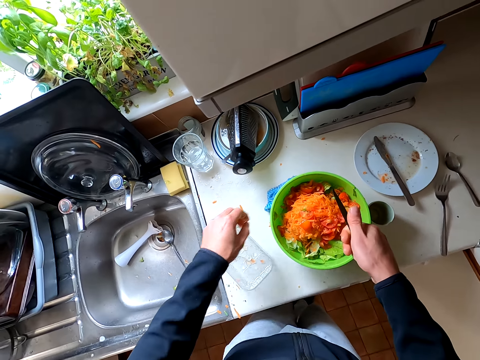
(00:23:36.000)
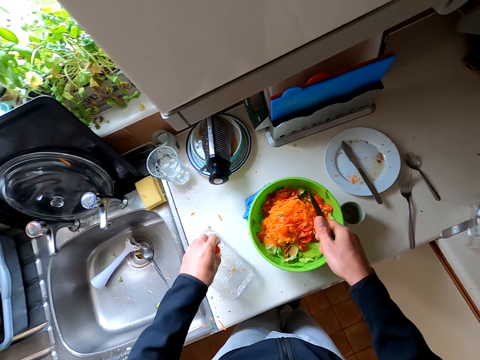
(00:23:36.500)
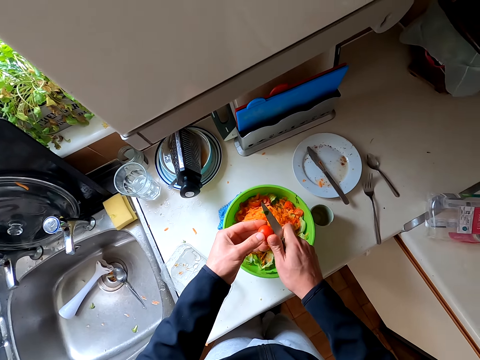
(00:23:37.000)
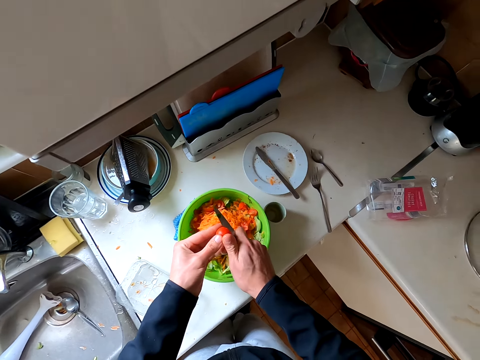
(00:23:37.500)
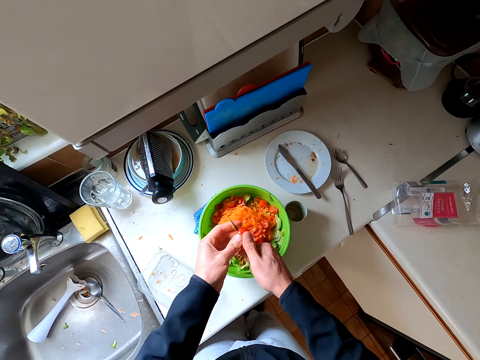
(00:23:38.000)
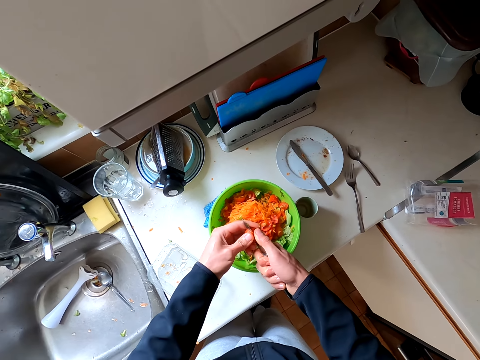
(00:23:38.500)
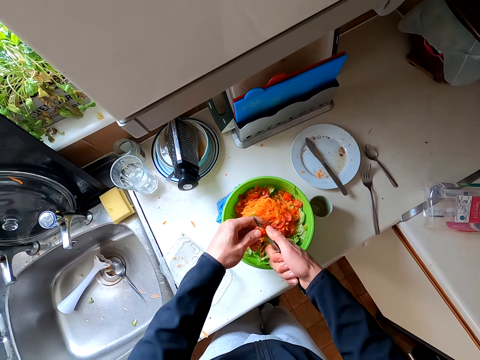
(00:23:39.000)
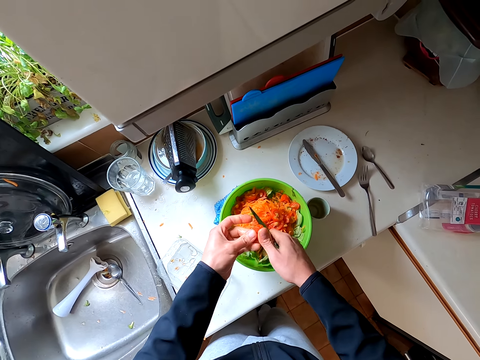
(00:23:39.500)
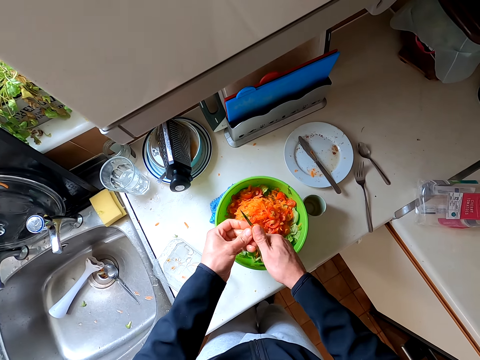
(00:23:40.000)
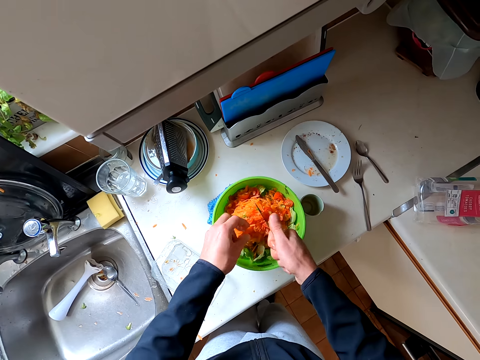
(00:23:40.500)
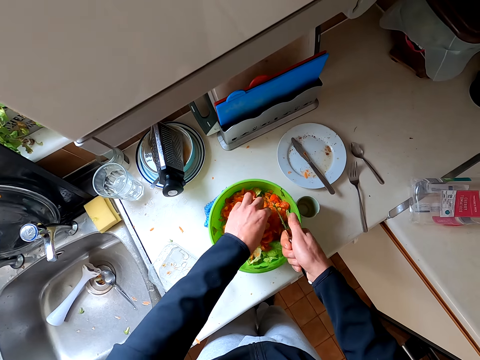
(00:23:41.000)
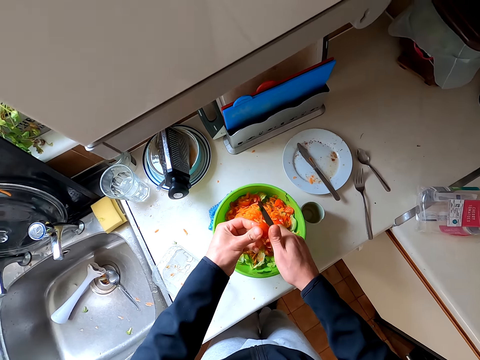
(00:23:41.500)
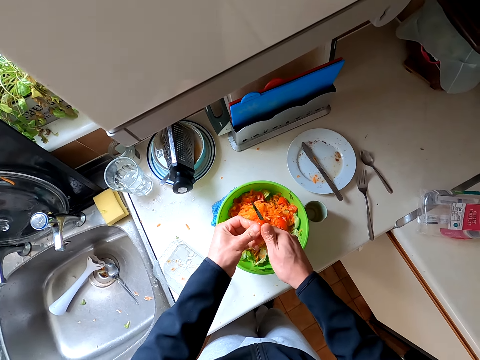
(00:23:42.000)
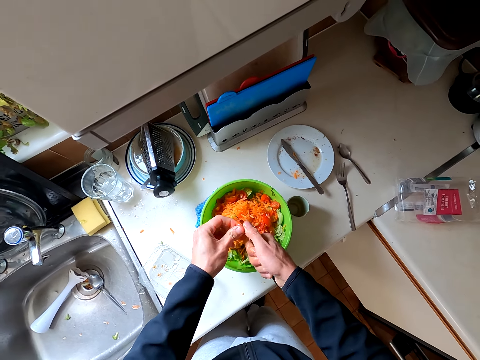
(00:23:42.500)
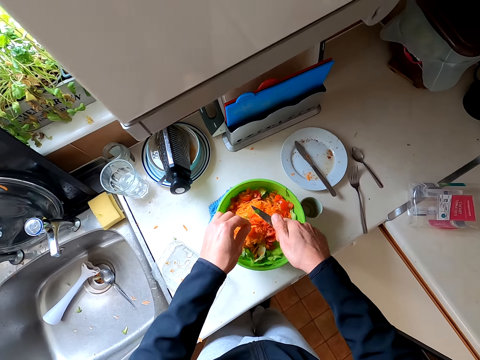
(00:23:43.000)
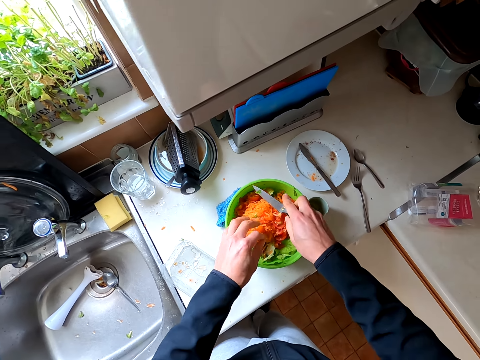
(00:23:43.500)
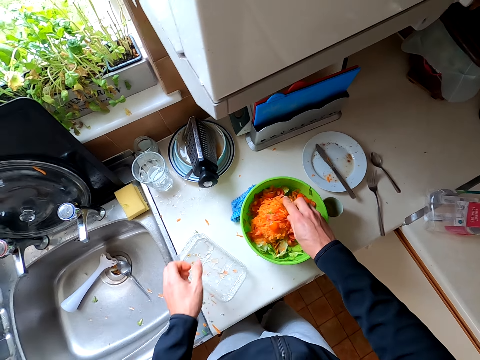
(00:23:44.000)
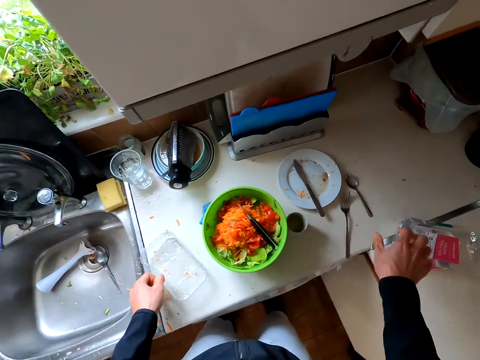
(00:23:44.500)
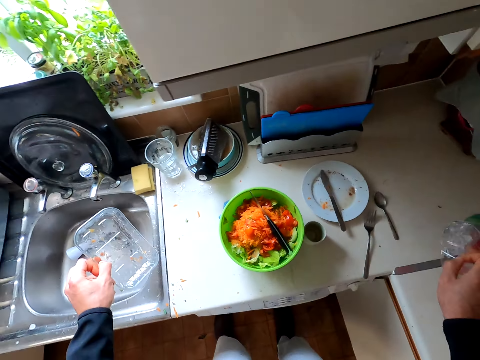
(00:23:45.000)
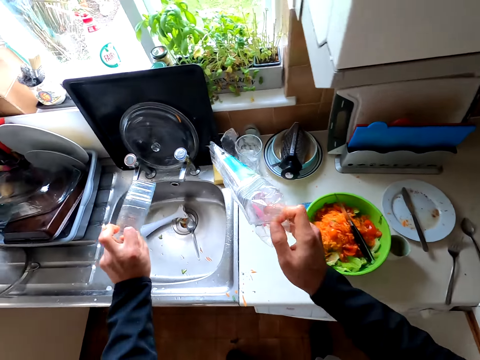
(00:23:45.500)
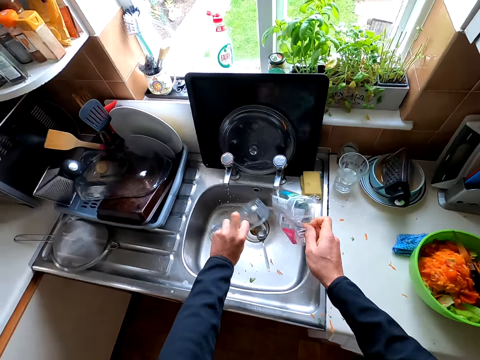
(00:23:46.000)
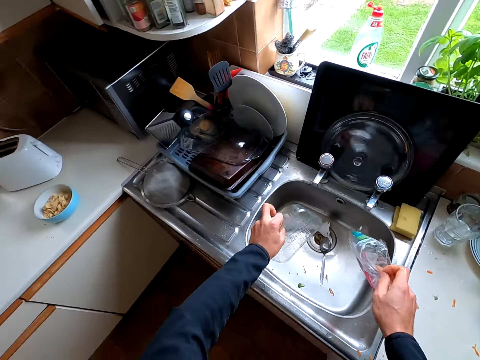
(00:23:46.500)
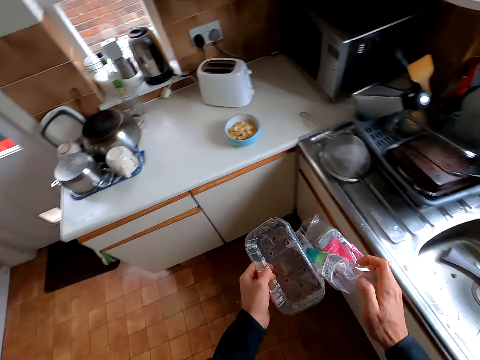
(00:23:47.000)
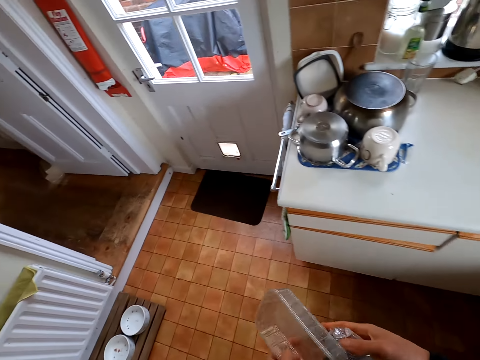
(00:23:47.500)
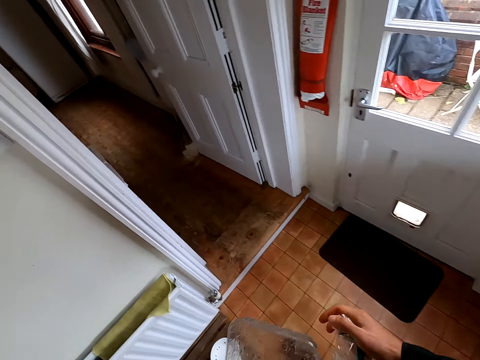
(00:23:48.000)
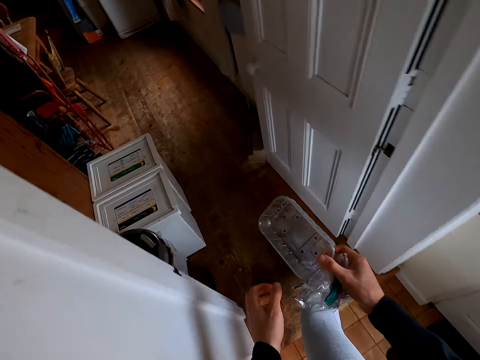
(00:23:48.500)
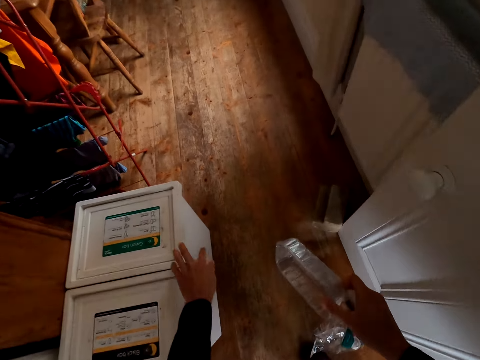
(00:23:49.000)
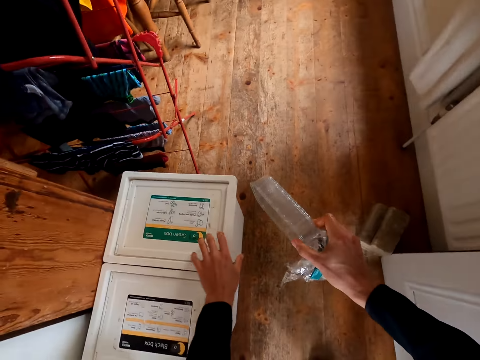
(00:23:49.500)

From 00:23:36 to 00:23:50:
The camera wearer picks the tomato and cuts the tomato. They put the knife on the bowl. They pick up the container. They pick up the plastic paper from the table. They shake the papers. They hold the plastic paper. They walk toward the bin. They open up the dustbin.

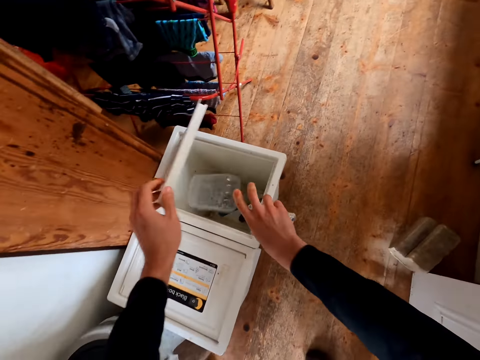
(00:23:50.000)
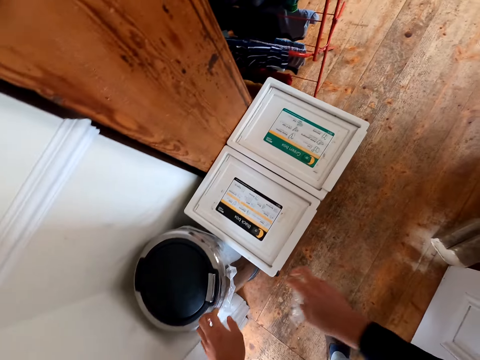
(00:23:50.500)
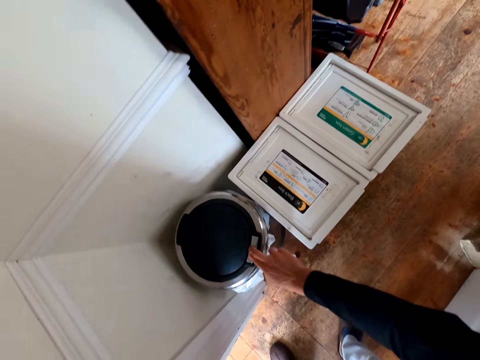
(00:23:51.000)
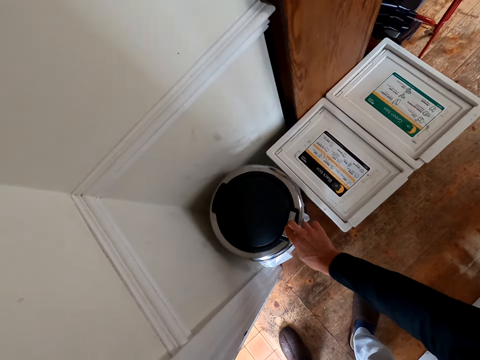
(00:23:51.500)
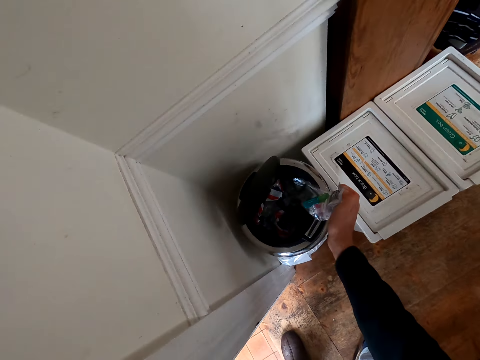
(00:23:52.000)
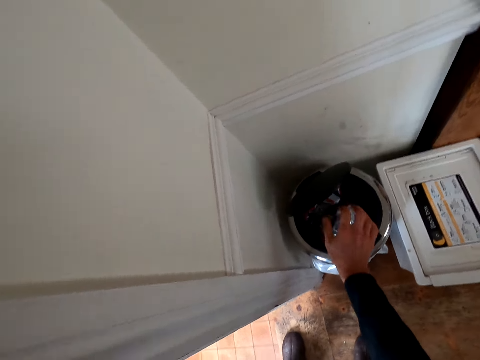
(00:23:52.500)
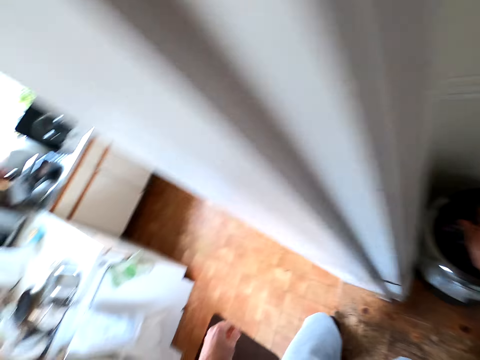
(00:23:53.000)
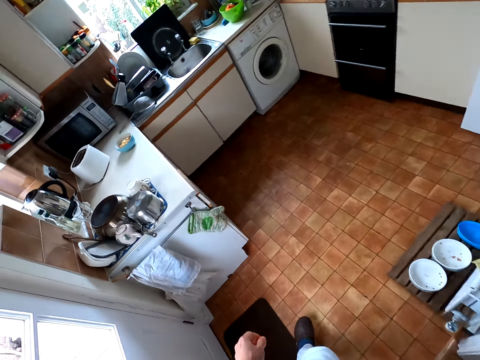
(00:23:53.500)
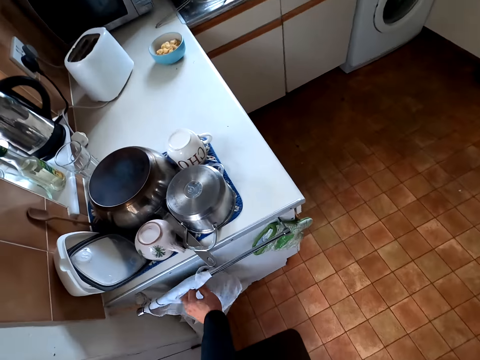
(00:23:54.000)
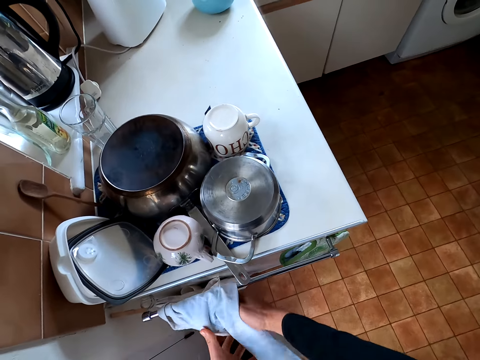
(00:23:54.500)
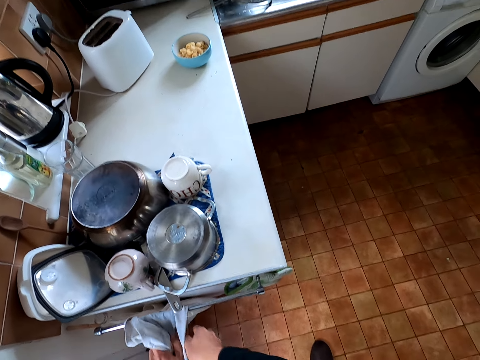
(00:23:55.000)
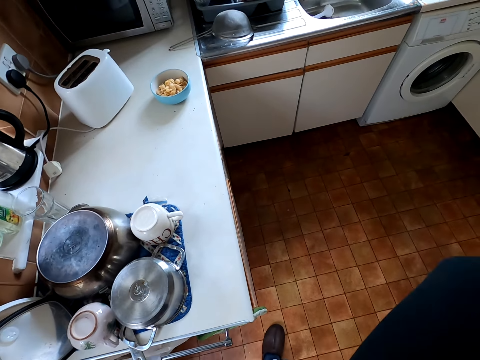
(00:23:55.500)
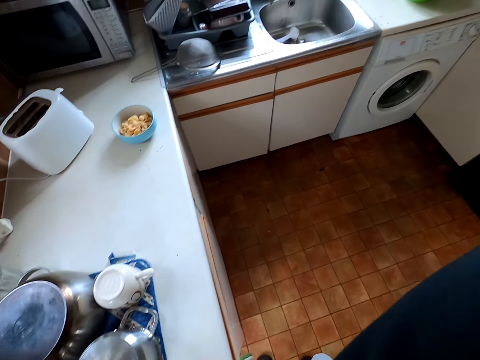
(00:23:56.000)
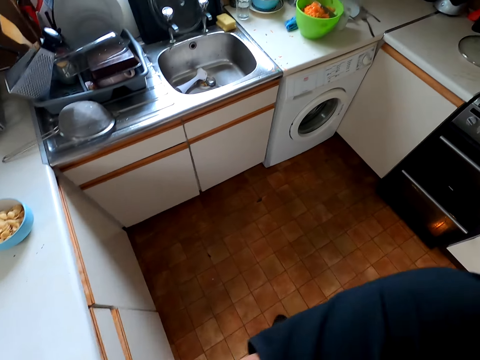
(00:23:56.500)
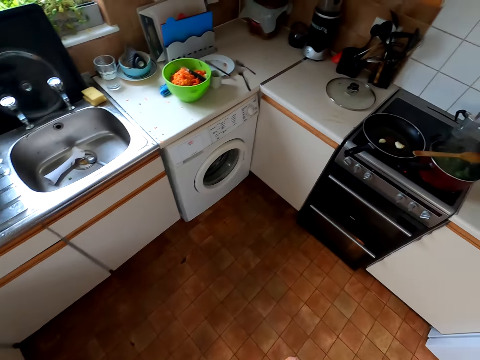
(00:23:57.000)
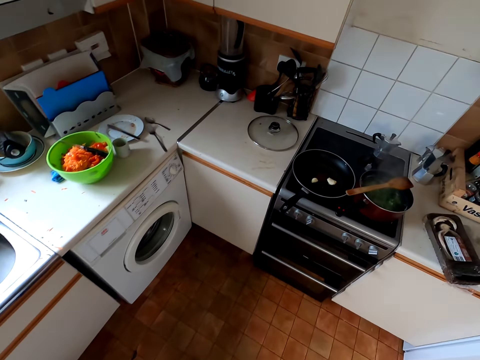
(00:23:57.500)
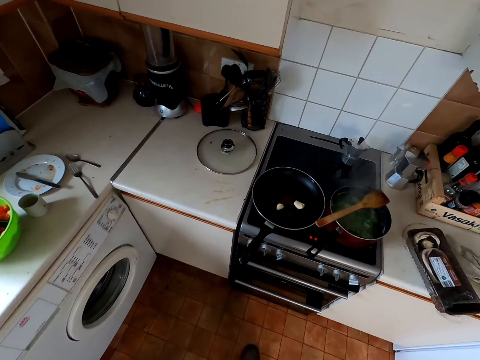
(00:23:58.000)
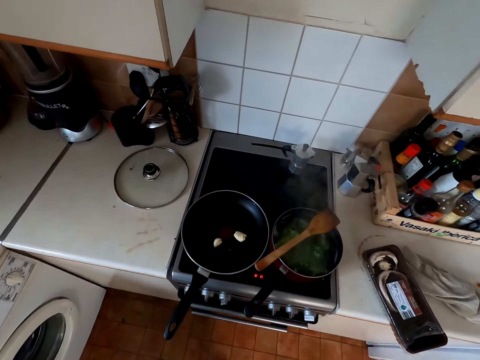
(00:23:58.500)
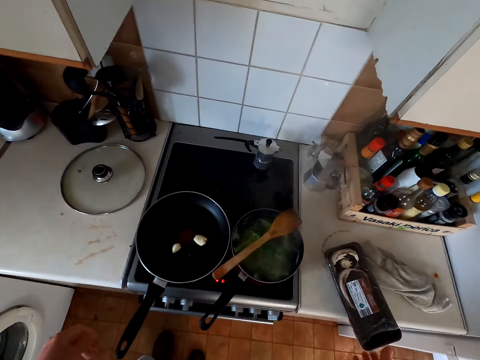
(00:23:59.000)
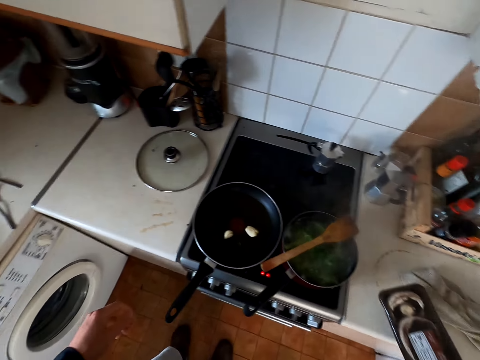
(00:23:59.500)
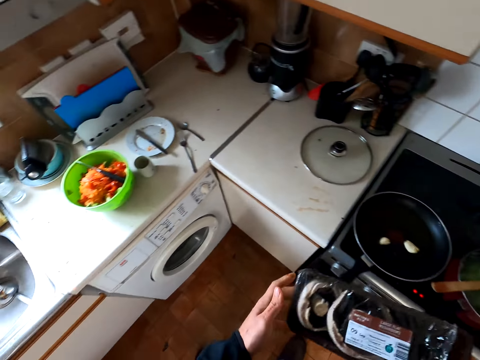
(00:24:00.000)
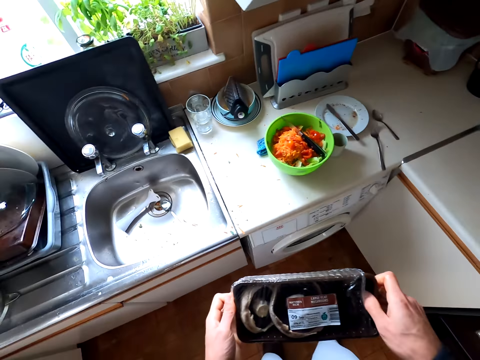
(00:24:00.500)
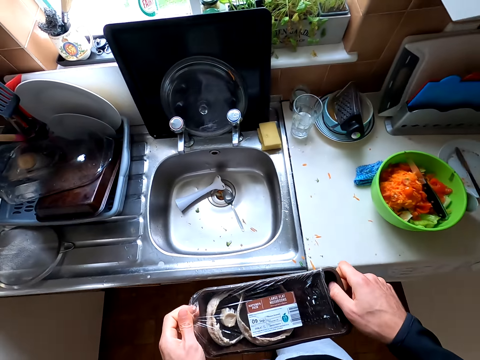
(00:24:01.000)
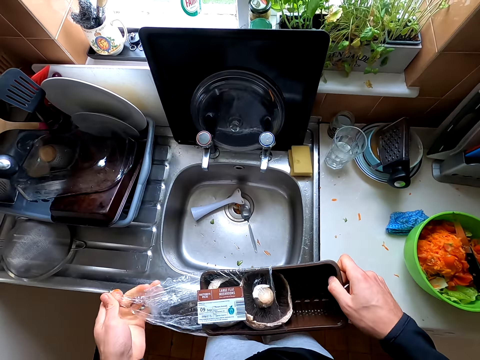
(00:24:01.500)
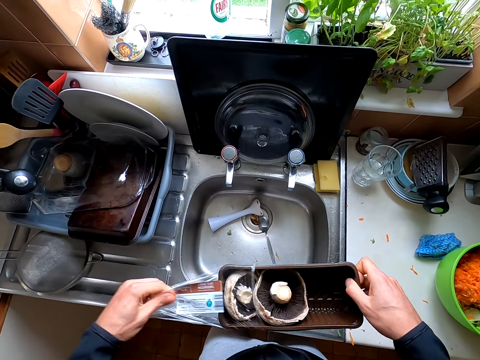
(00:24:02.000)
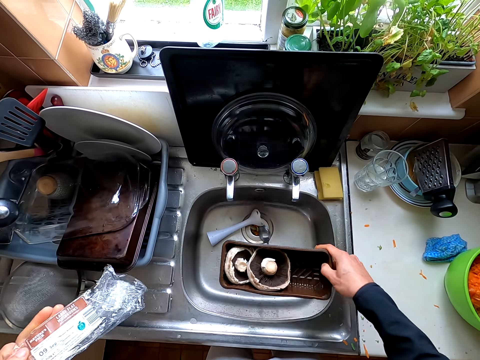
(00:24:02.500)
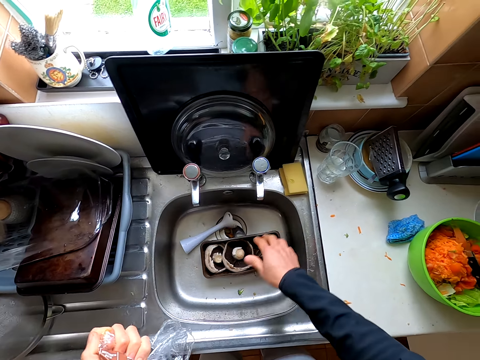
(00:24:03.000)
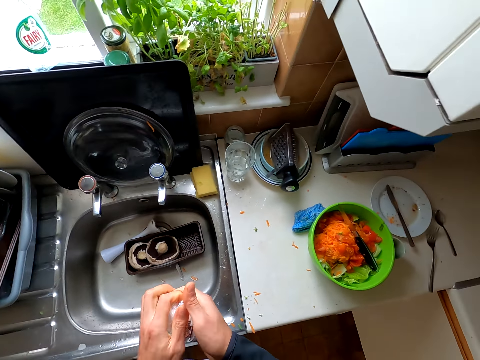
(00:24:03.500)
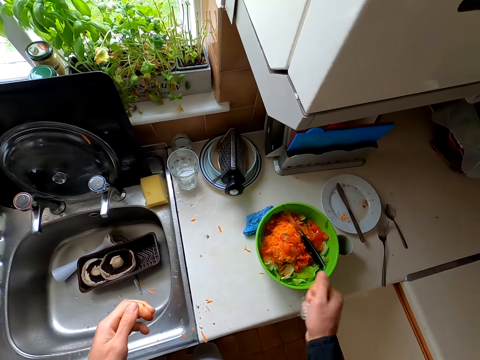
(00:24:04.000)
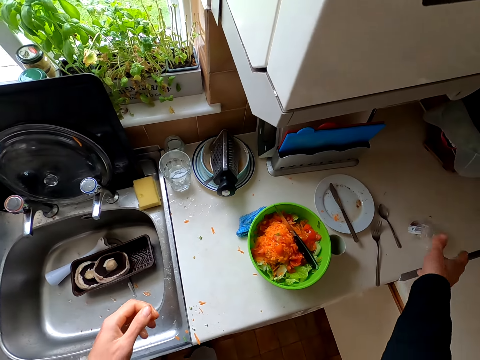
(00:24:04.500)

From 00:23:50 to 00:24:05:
The camera wearer puts the plate in the bin. They open the dustbin. They put the plastic paper in the bin. They close the dustbin. They walk to the kitchen. They wipe the hands. They pick up the kitchen cloth. They walk to the cooker. They pick up the small tray or container from the table. They remove the paper from the container. They put the small tray in the sink. They fold the plastic paper. They throw the container on the table.
